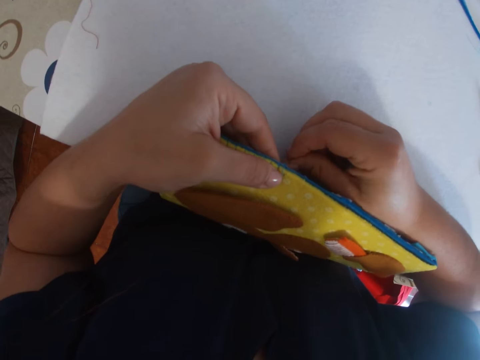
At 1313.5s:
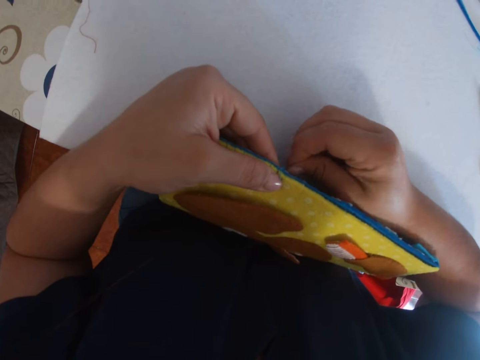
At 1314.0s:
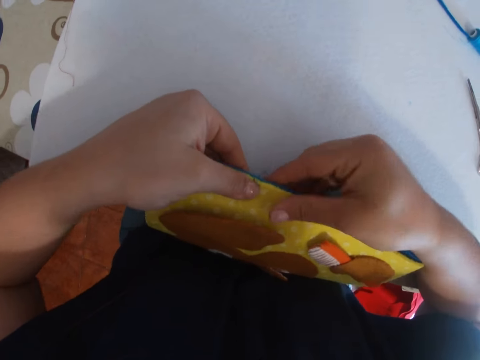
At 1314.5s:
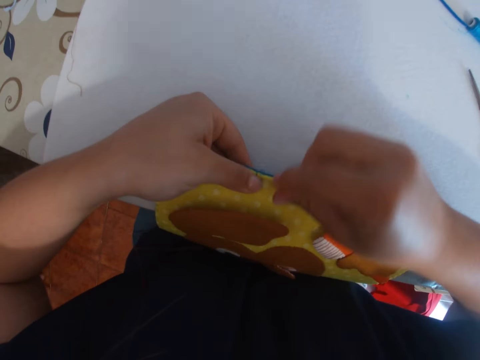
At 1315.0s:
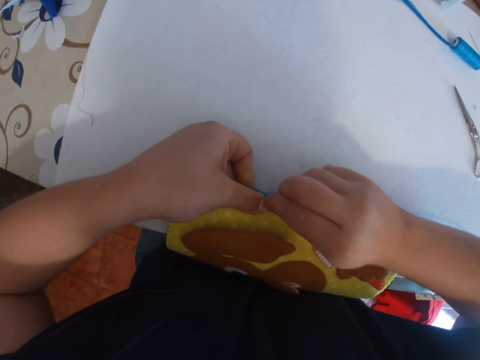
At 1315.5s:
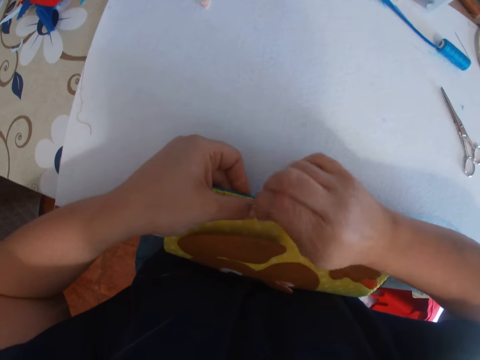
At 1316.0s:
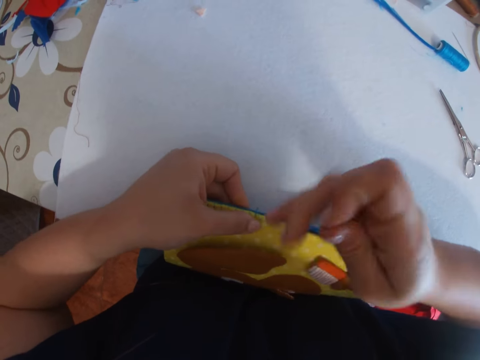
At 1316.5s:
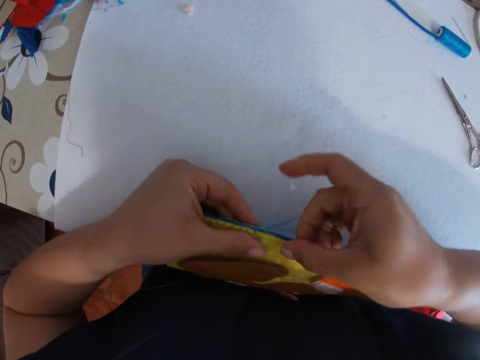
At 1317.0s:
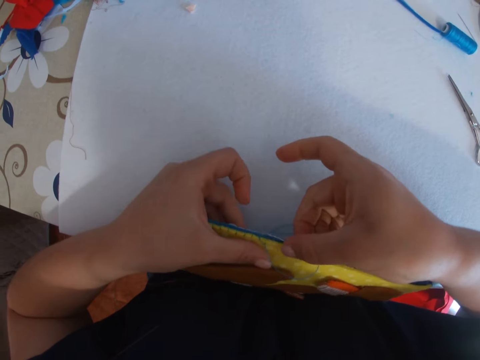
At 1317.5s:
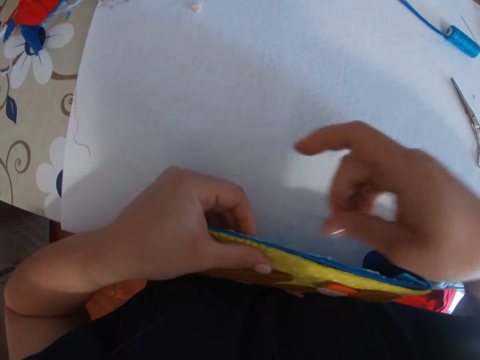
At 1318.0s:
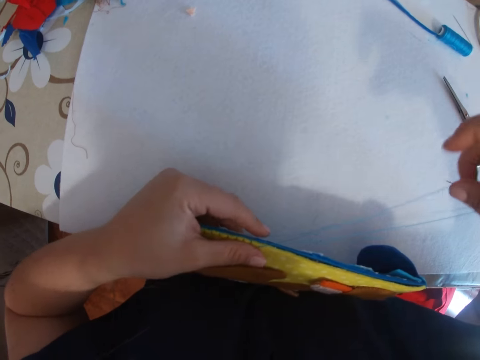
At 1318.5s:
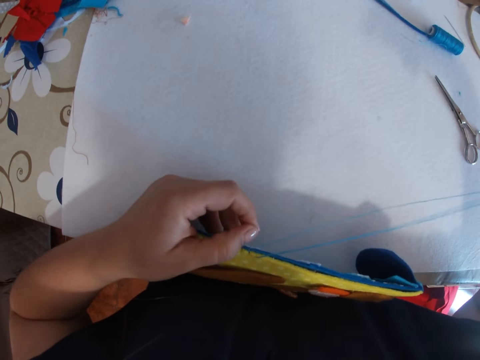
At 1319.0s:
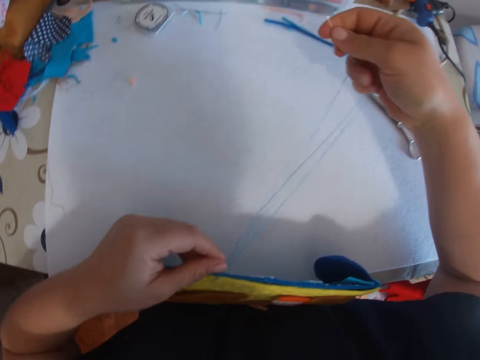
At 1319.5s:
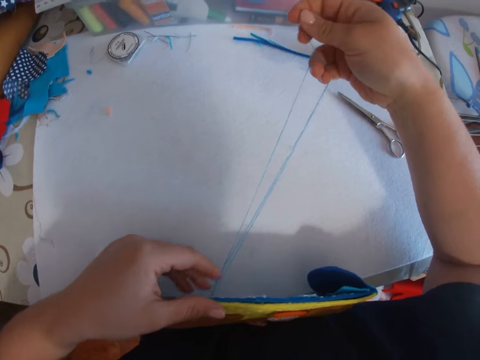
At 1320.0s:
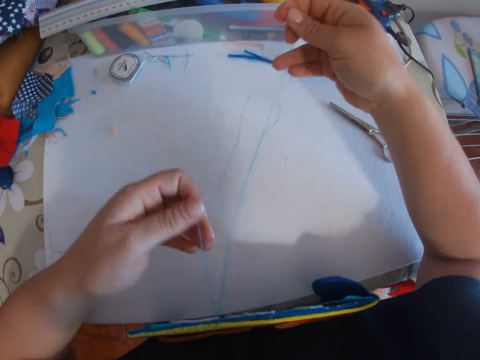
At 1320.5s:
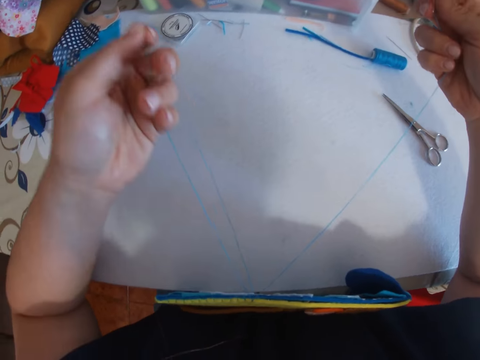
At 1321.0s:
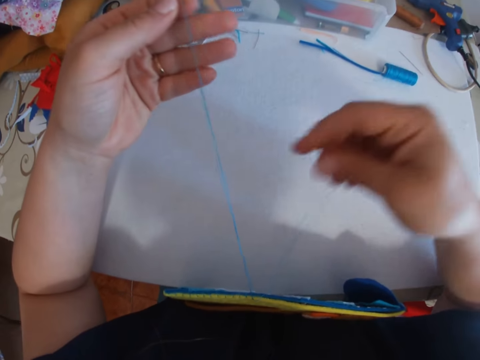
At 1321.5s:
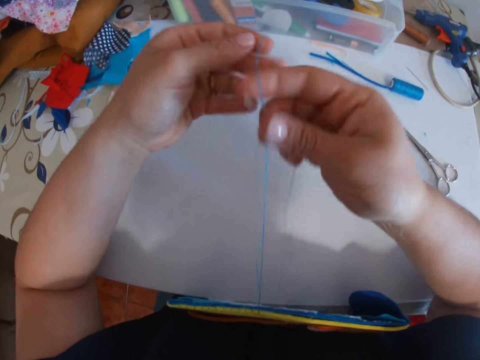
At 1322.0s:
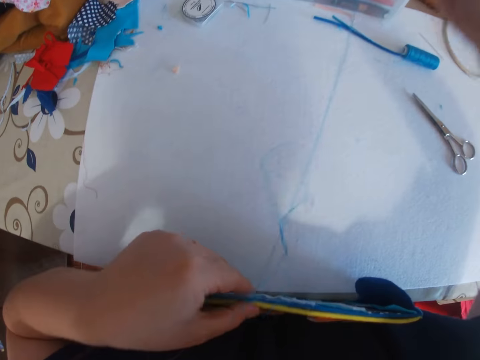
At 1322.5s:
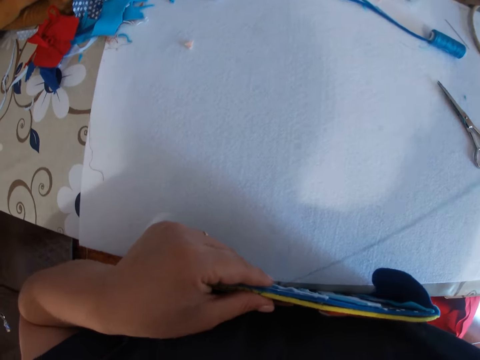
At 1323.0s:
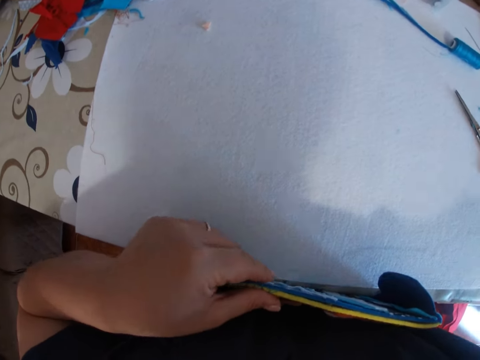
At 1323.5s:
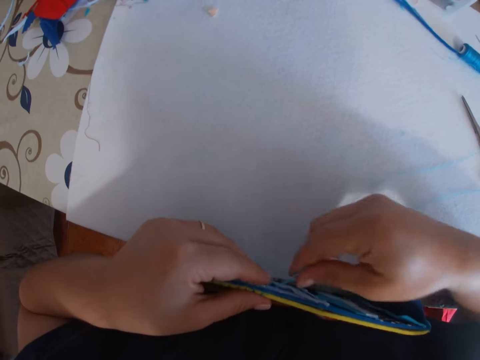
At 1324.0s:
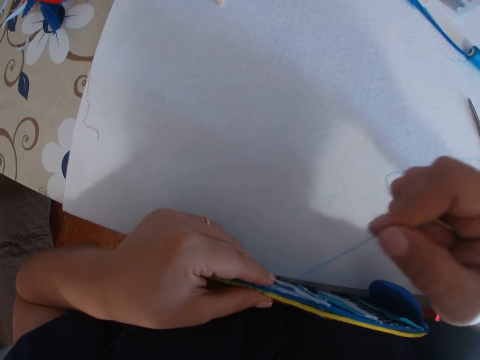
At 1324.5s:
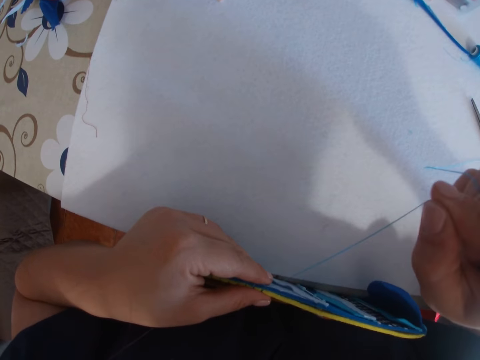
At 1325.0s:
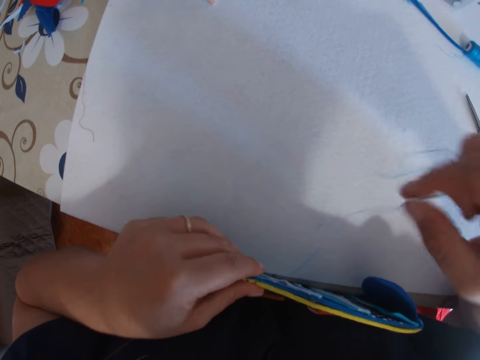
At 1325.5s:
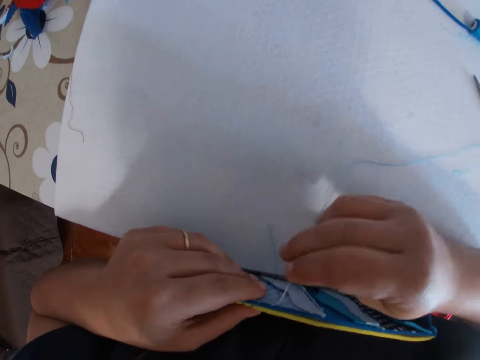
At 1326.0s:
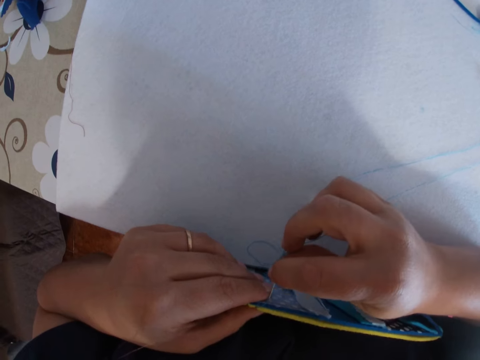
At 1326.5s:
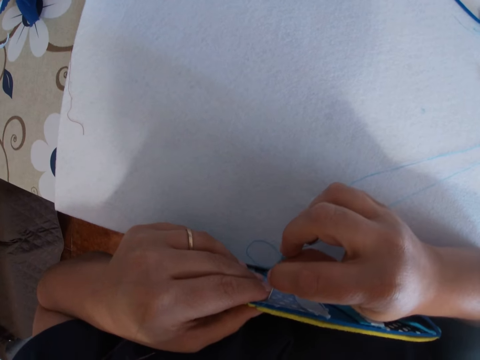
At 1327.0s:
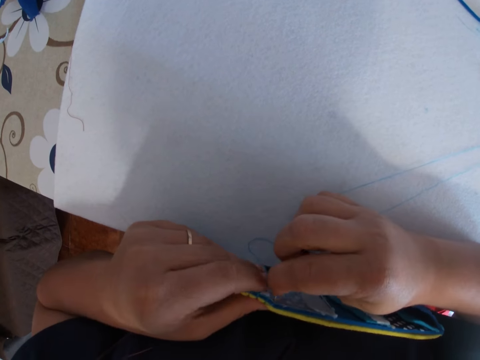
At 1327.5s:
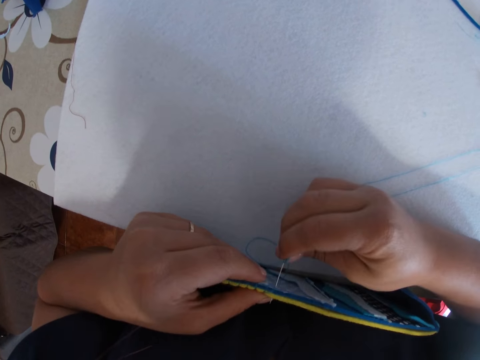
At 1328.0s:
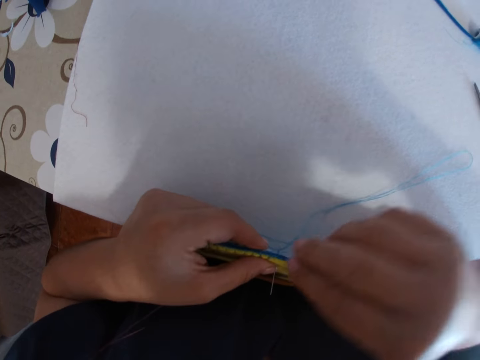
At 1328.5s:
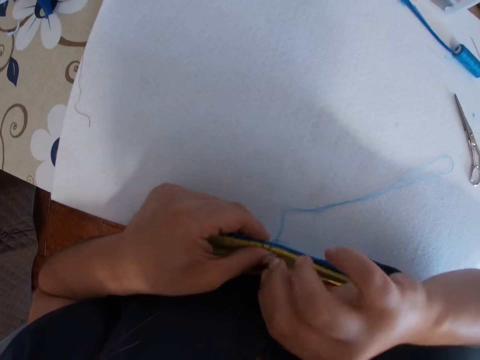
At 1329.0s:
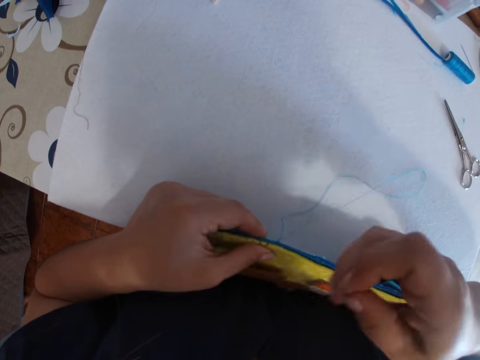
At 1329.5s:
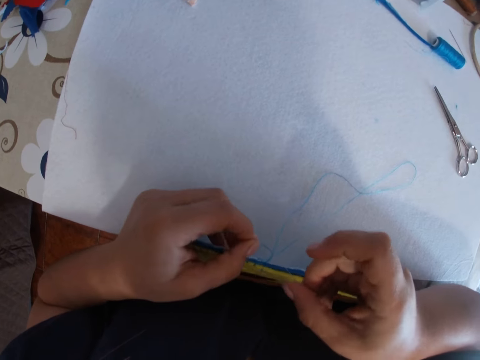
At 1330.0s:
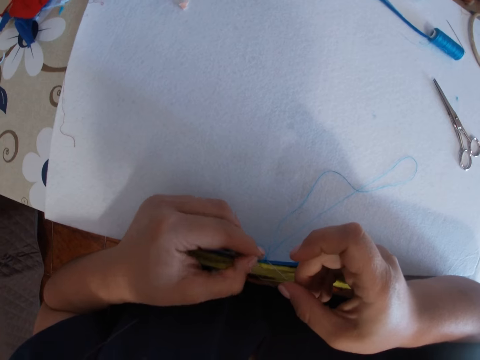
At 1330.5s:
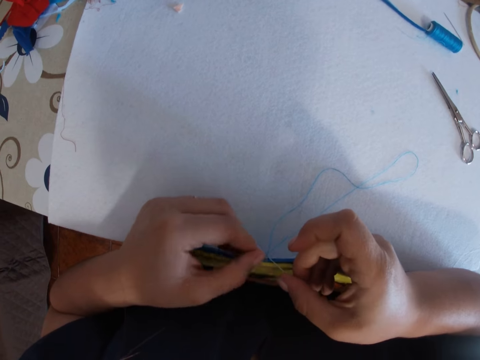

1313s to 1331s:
The camera wearer pulls the thread. They resume sewing.

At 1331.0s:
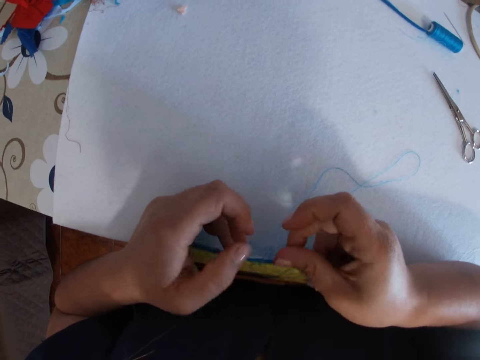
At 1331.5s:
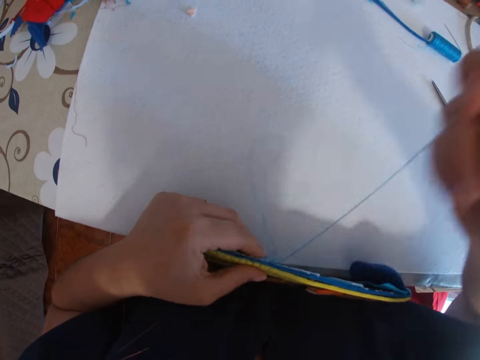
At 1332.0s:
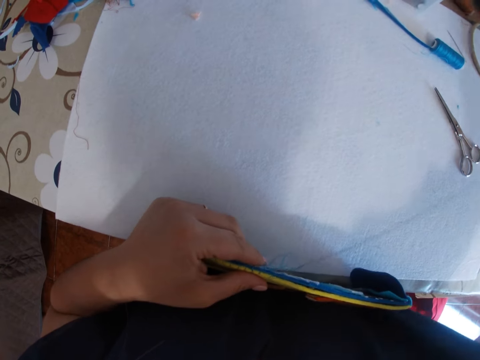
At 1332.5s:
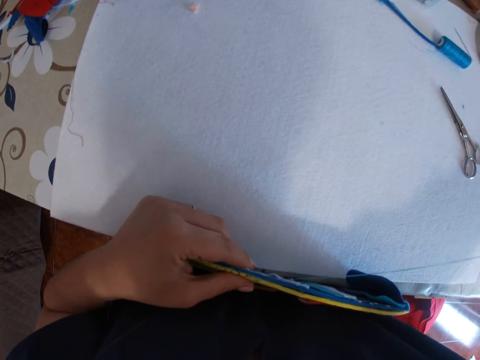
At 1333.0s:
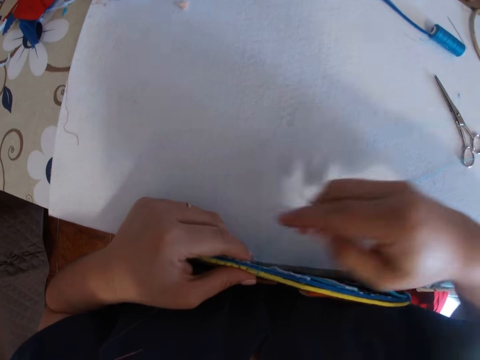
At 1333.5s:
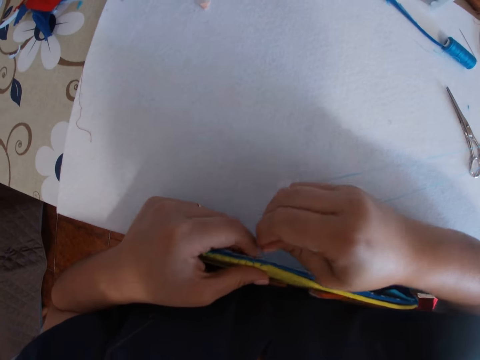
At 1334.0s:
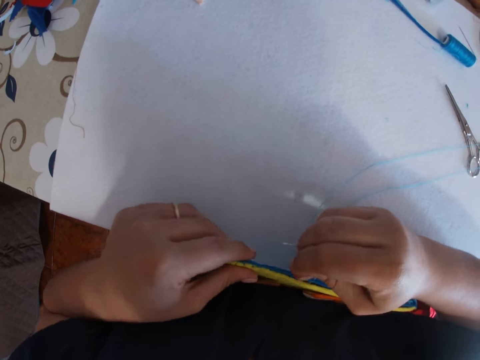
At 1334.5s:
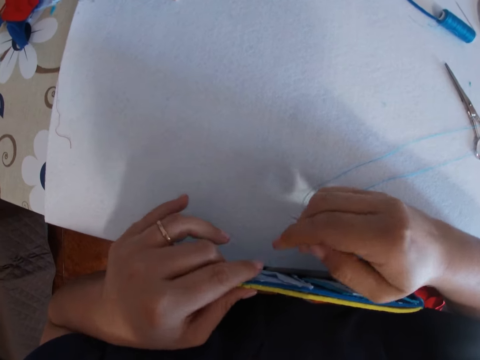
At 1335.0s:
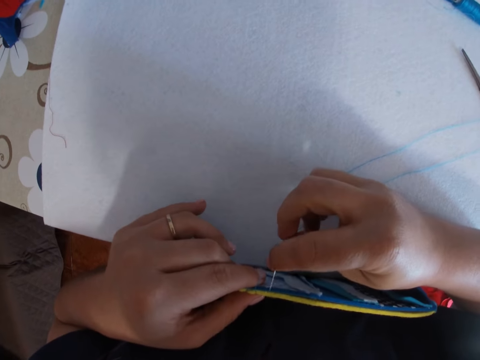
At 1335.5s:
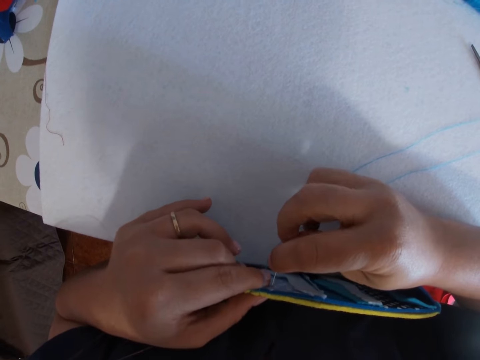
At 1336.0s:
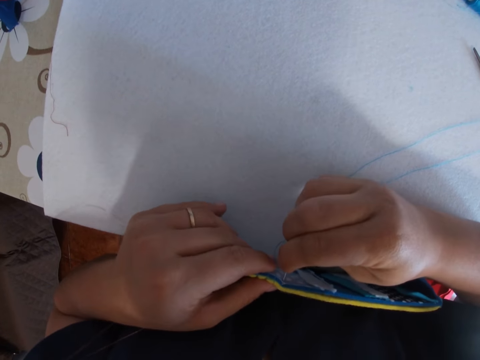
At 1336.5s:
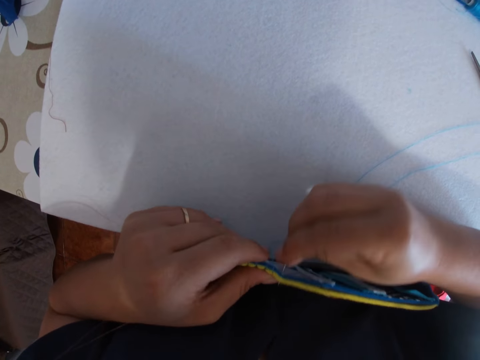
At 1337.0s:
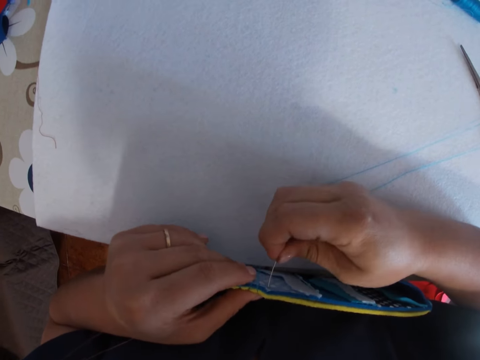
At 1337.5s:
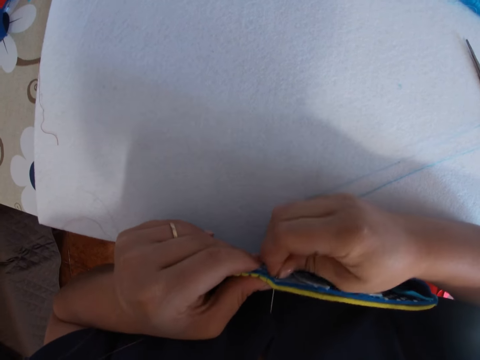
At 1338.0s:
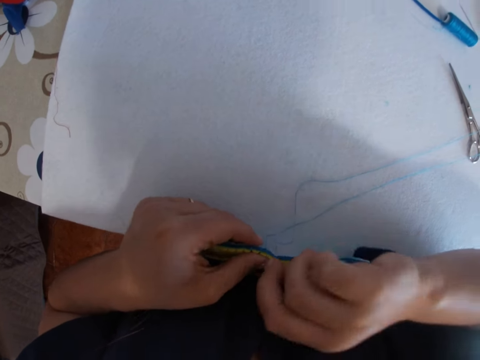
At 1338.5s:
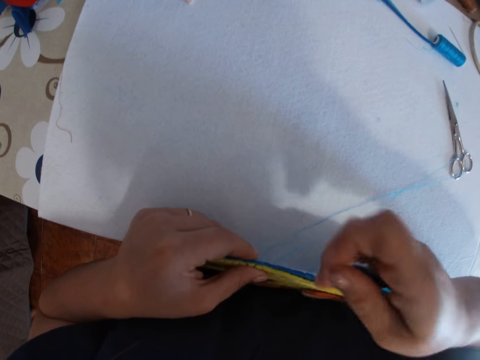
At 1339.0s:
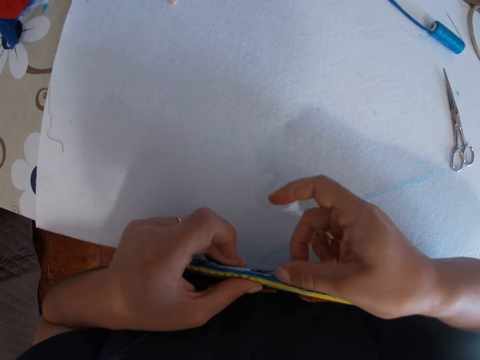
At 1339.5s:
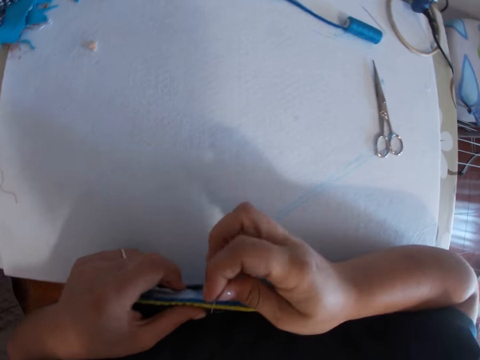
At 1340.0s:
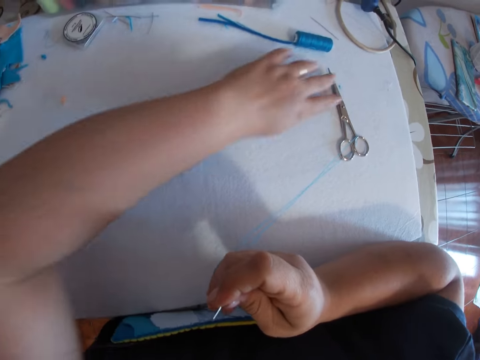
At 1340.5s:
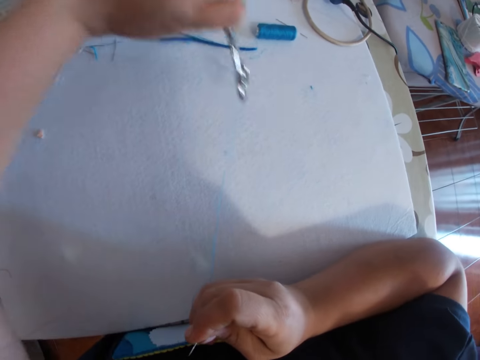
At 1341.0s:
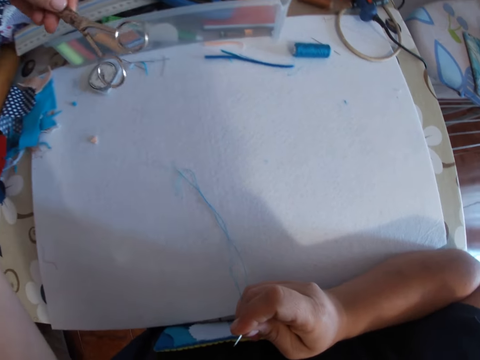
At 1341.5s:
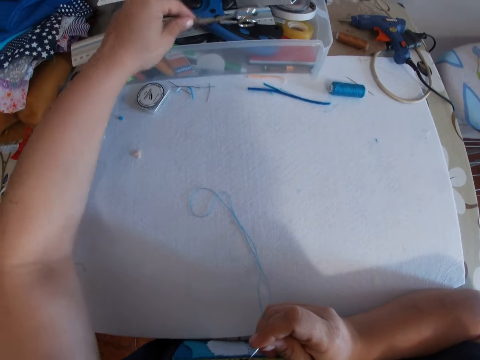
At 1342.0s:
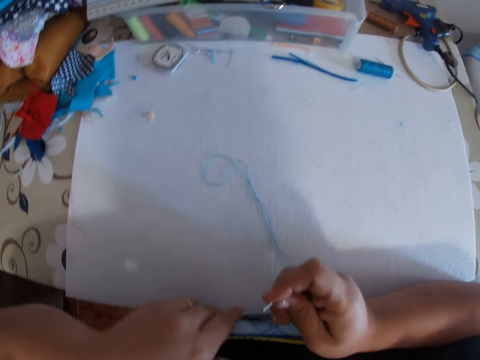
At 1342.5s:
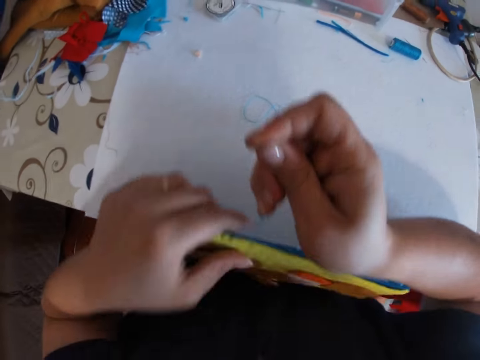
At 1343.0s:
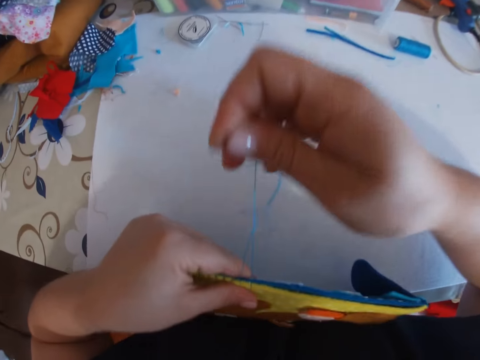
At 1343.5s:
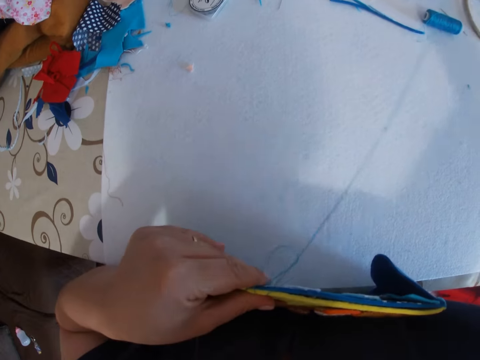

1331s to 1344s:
The camera wearer picks up the scissors from the table. They drop the scissors inside a basket at the far end of the table.
